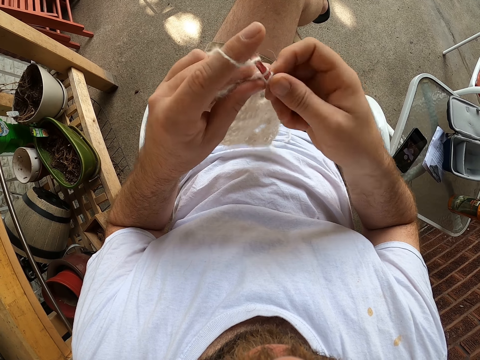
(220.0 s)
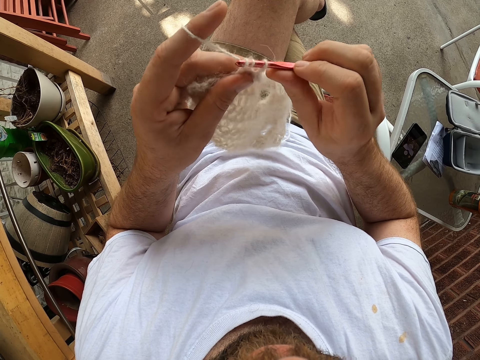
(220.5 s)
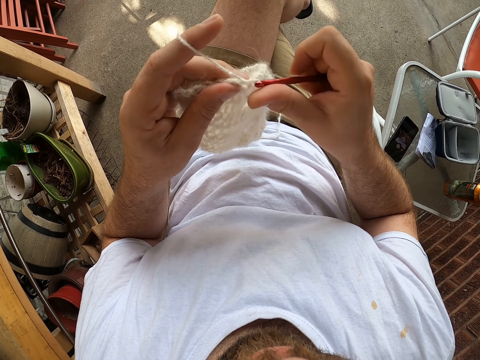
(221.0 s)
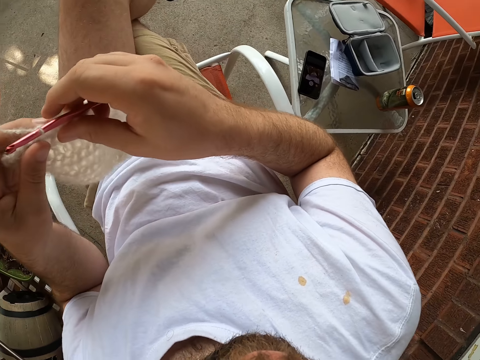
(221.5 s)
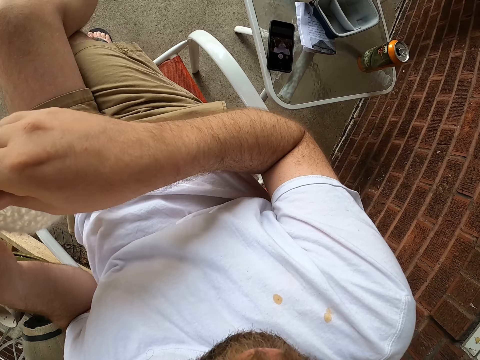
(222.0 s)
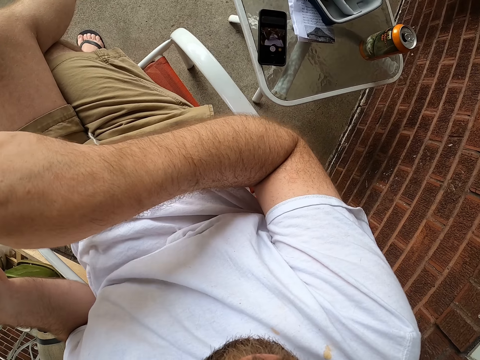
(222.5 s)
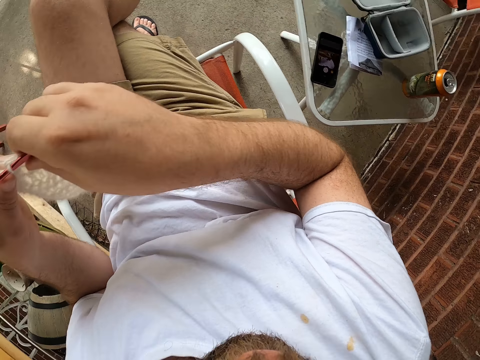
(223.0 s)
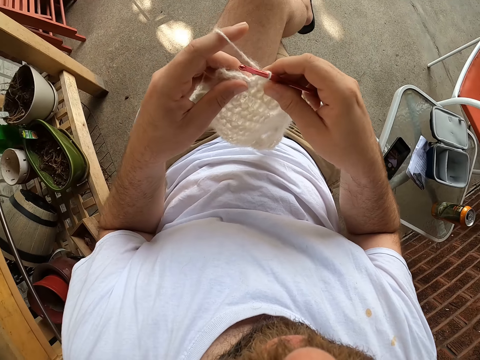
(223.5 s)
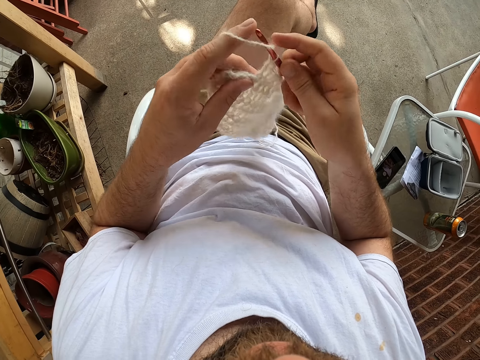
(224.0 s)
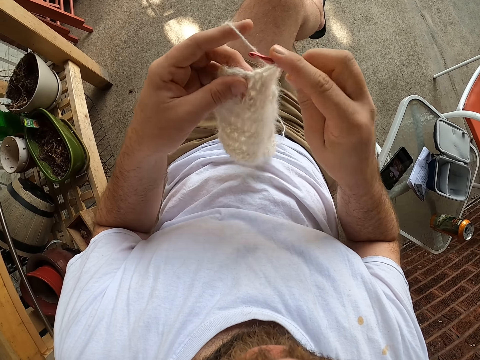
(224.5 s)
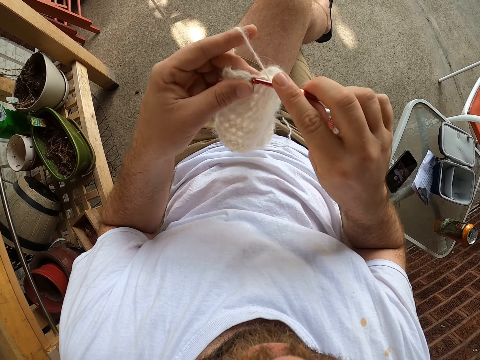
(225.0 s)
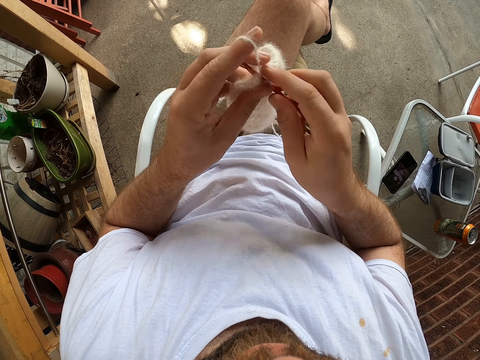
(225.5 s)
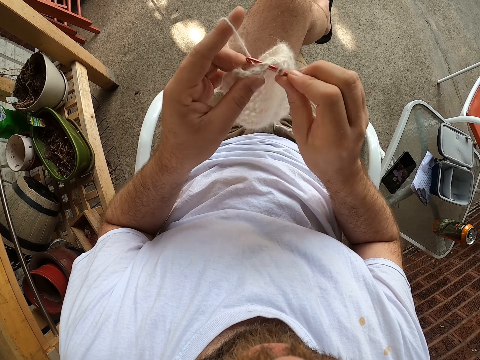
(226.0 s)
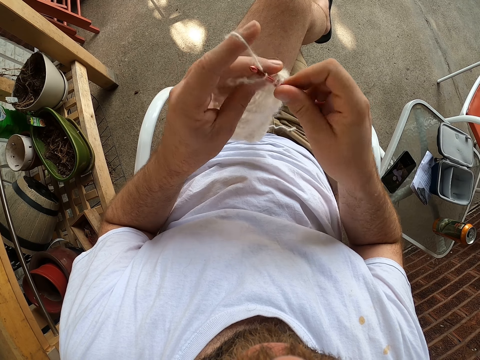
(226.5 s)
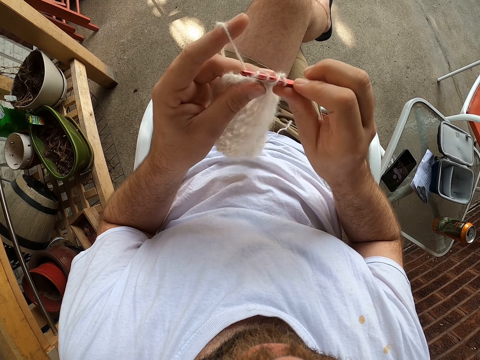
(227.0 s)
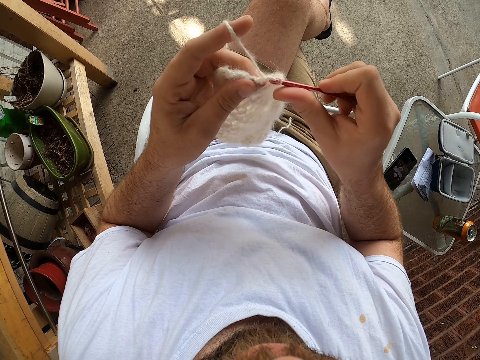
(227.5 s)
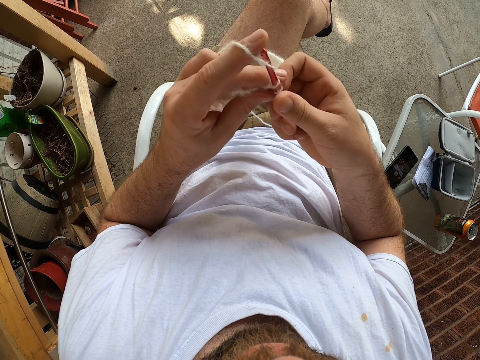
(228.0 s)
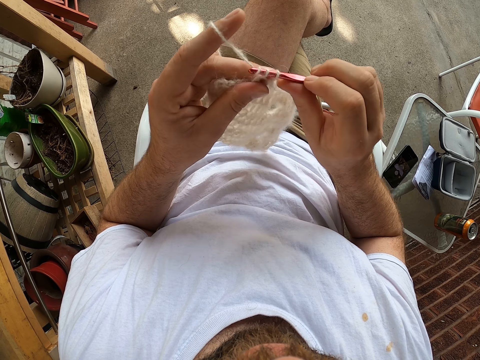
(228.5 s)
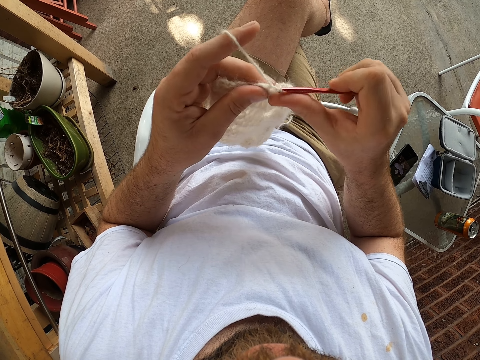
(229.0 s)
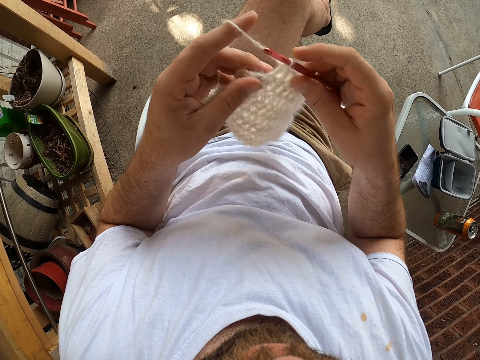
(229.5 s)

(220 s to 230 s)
The camera wearer turns around. They crochet the piece of cloth with a crochet hook.

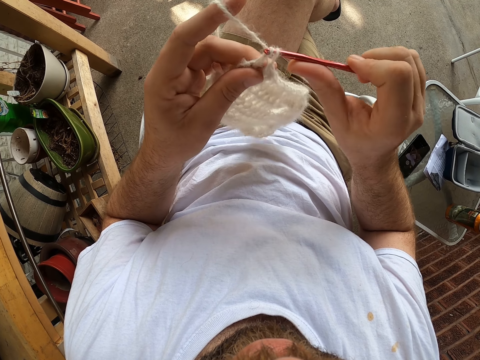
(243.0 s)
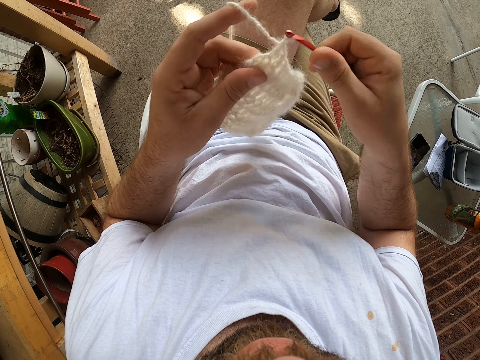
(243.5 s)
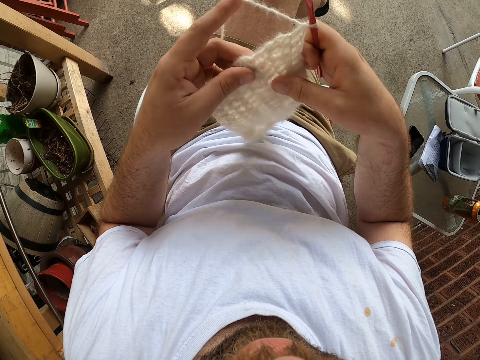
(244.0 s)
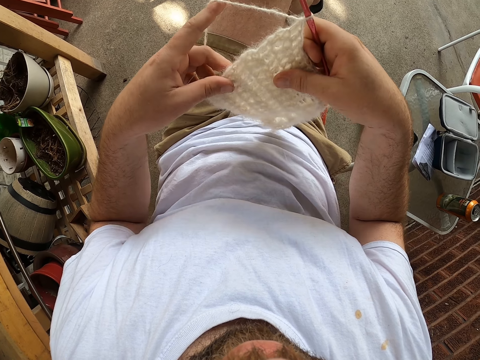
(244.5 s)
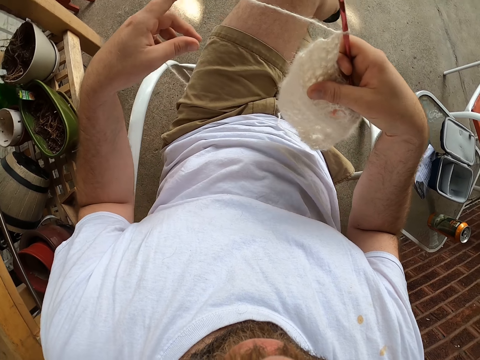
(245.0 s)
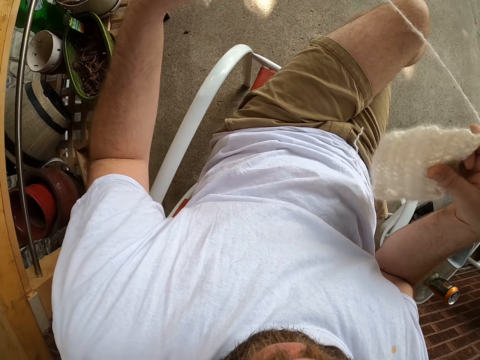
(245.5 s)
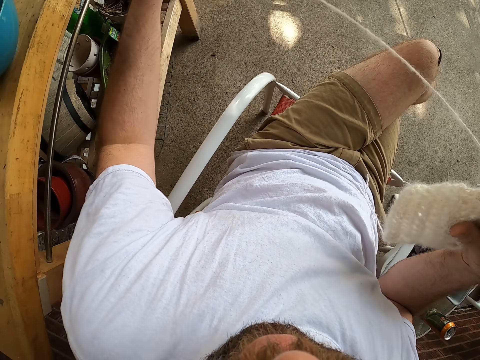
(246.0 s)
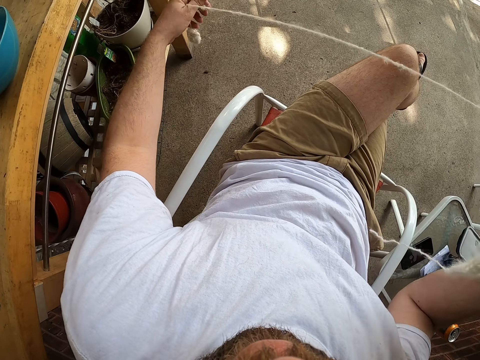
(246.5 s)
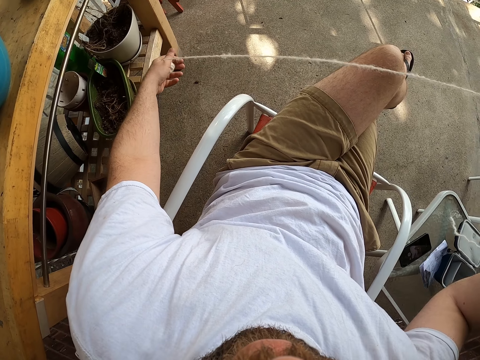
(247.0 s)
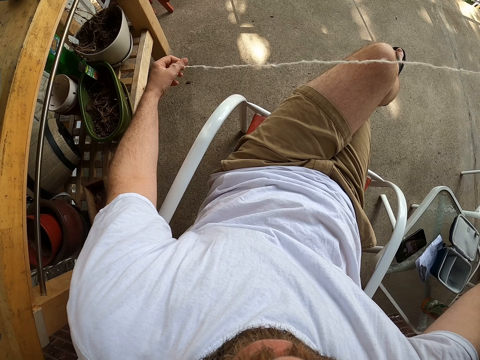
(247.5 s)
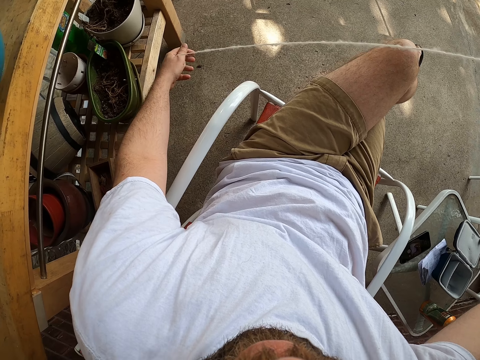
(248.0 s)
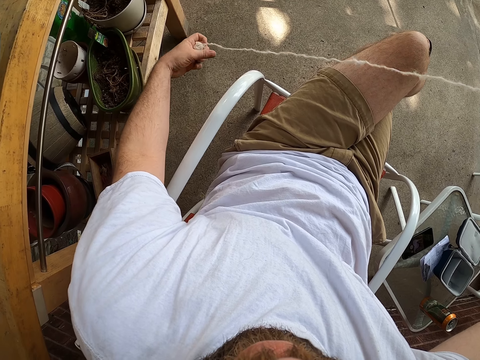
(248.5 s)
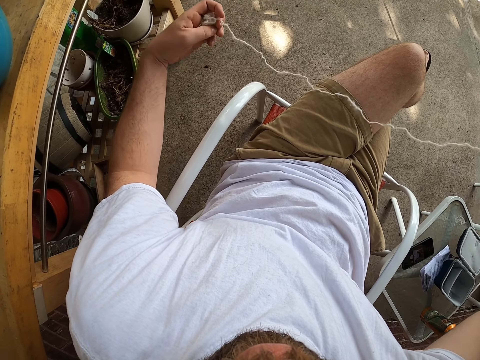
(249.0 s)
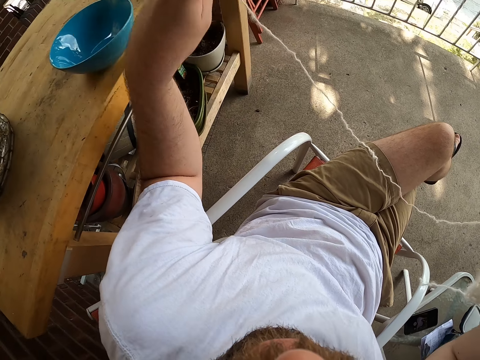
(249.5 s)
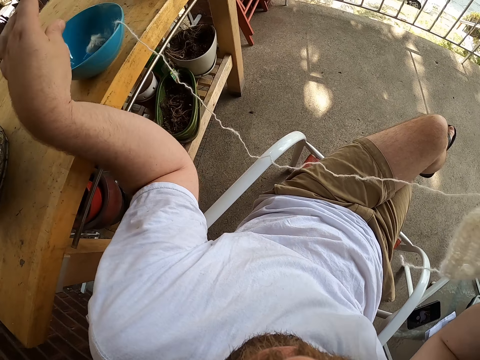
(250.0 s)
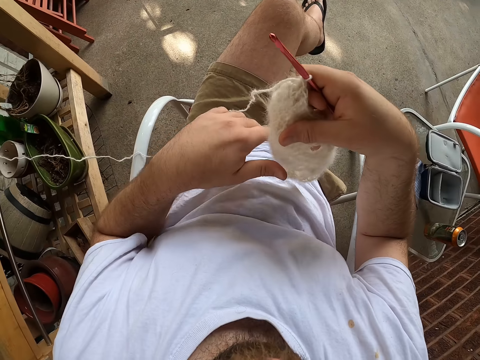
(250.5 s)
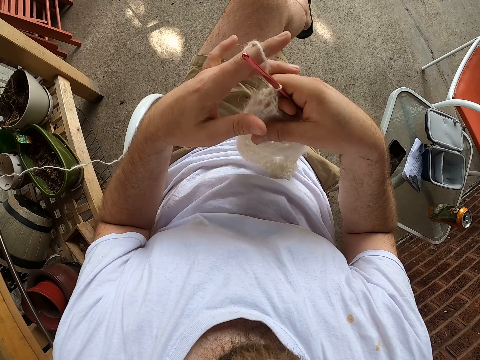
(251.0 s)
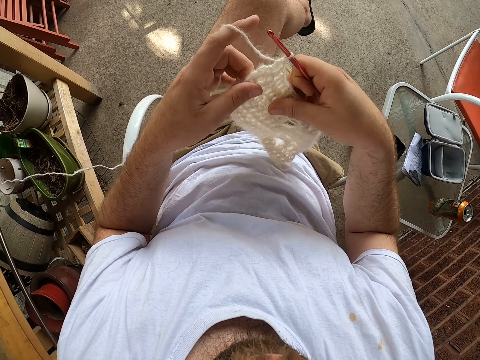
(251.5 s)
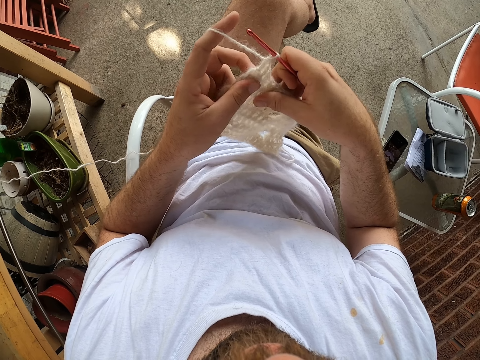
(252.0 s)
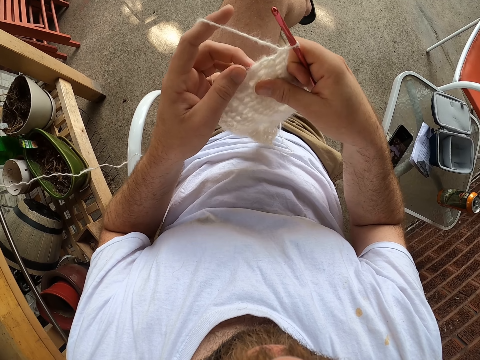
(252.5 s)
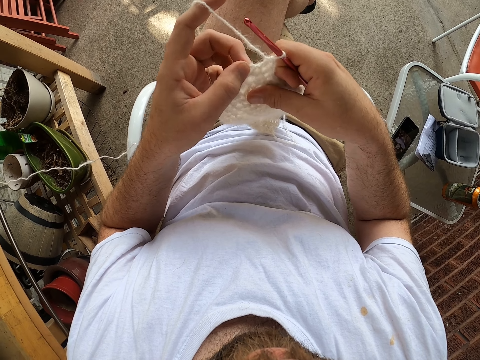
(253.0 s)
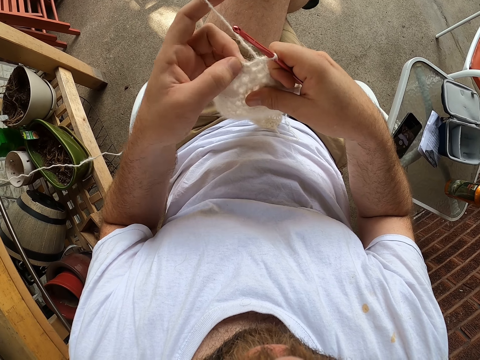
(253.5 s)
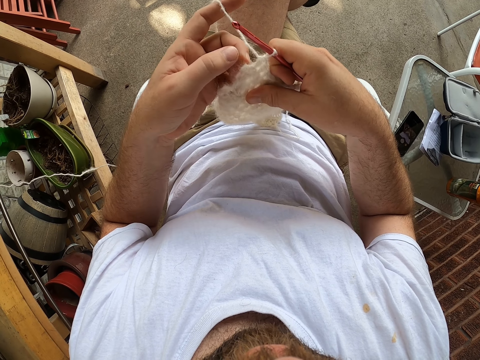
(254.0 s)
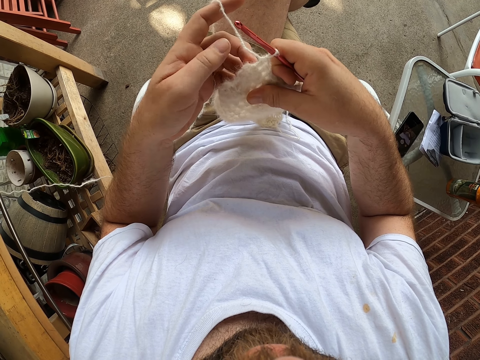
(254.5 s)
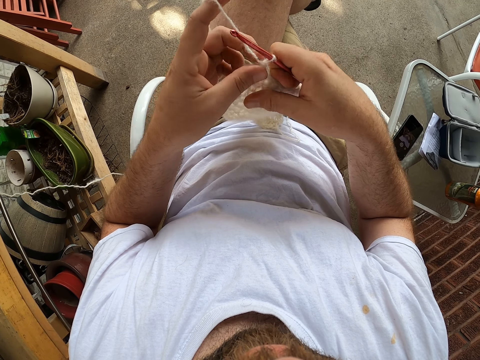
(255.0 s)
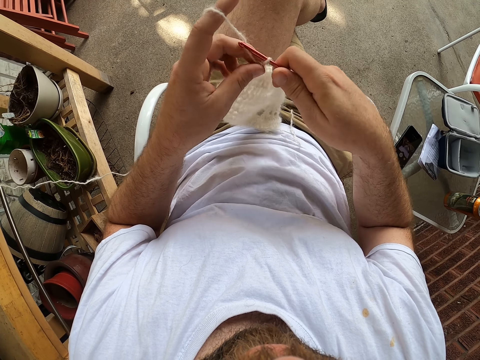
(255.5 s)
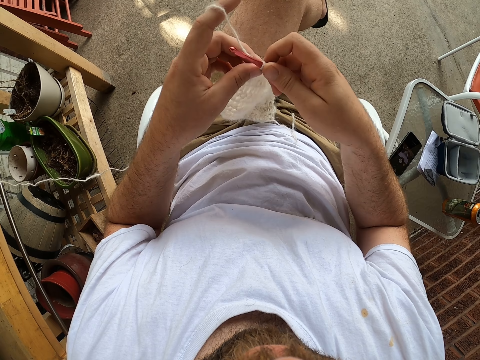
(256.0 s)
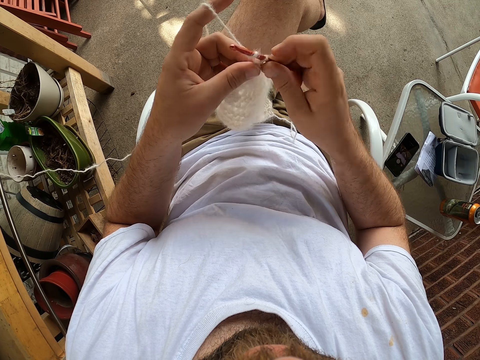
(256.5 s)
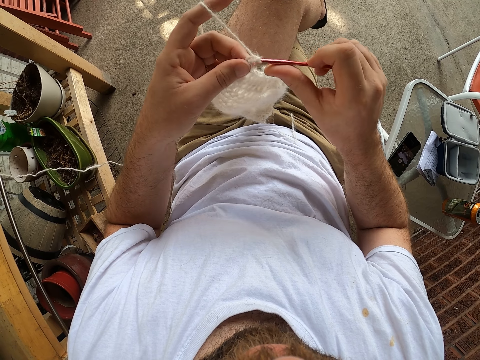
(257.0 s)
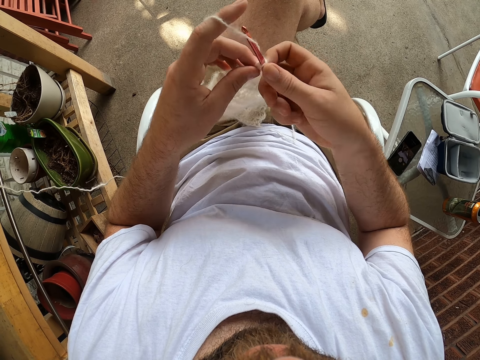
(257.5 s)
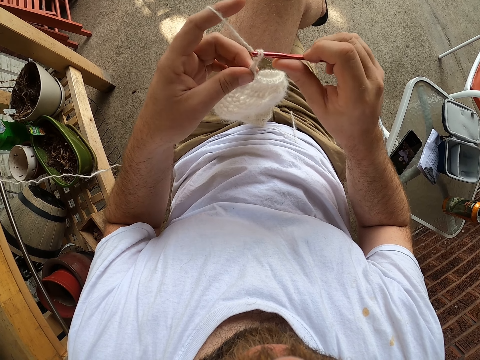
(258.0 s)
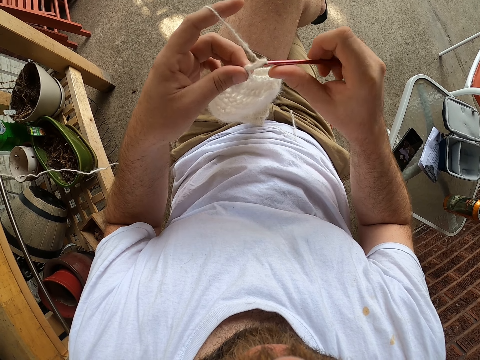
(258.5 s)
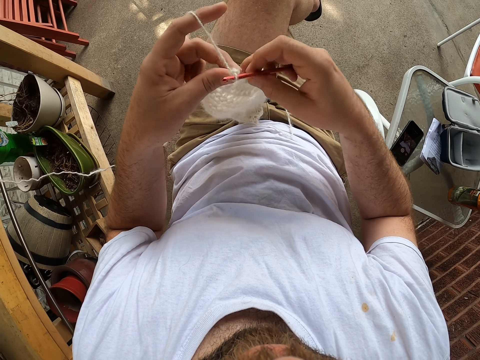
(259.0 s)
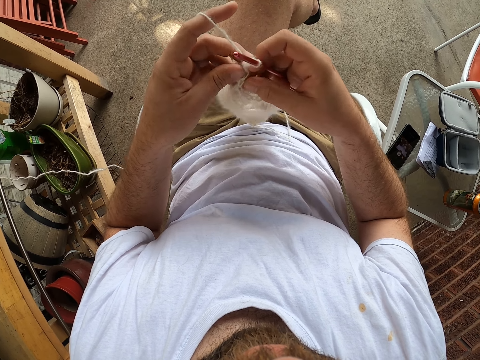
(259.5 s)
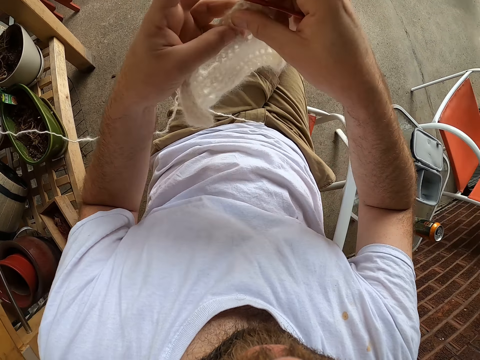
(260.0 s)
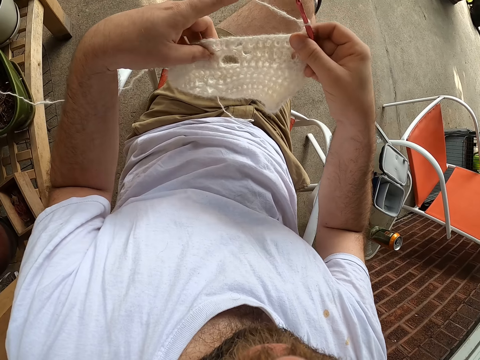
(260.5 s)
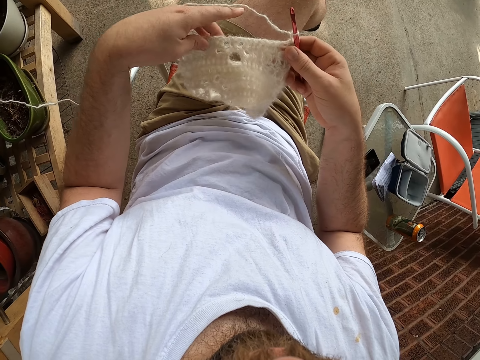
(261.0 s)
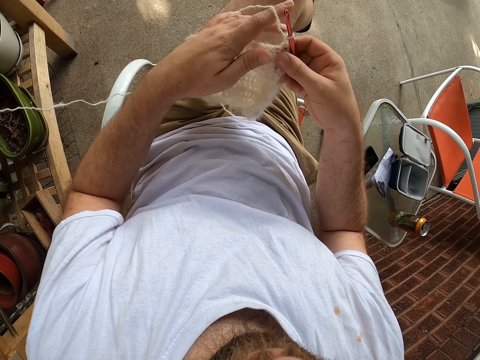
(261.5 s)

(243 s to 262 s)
The camera wearer unties the yarn. He adjusts the yarn with his right hand. He drops the yarn into a blue bowl on the table with both hands. He holds the yarn in his right hand with his left hand. He checks the piece of cloth. He adjusts the yarn with his left hand. He knits the yarn with a knitting needle or crochet hook in his right hand. He flips the yarn in his hands.
